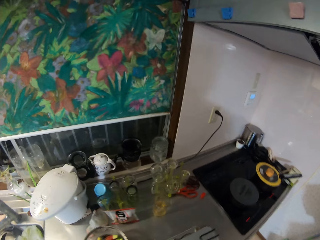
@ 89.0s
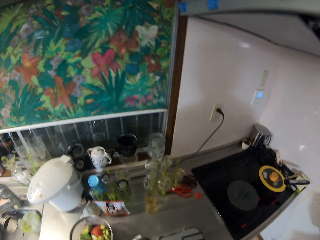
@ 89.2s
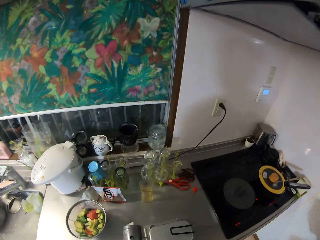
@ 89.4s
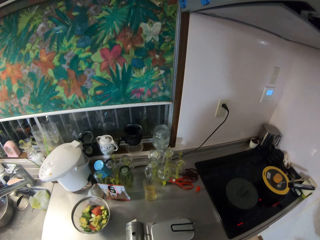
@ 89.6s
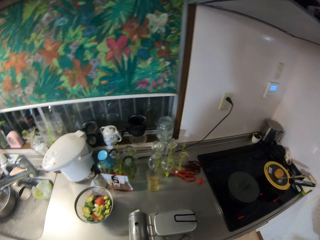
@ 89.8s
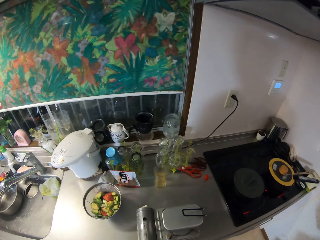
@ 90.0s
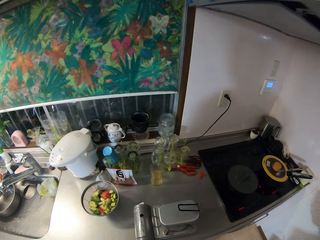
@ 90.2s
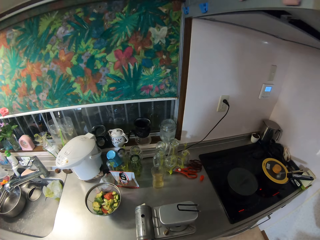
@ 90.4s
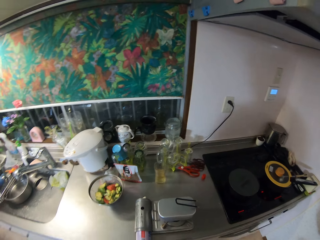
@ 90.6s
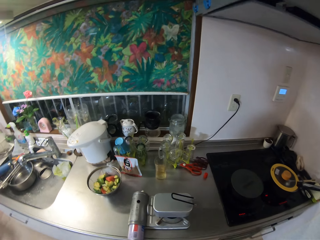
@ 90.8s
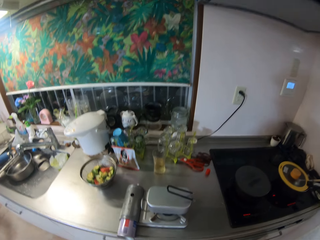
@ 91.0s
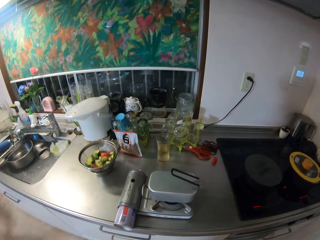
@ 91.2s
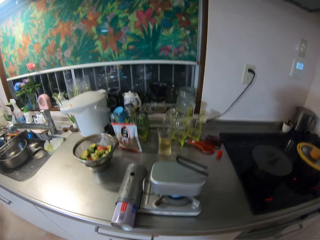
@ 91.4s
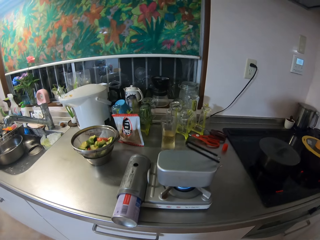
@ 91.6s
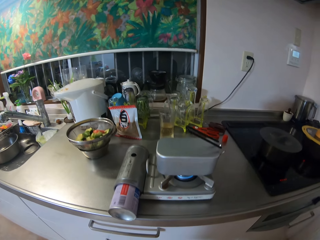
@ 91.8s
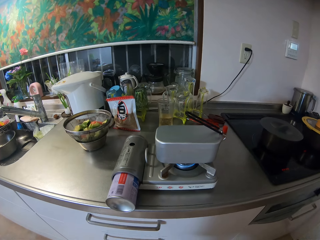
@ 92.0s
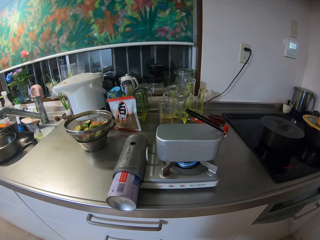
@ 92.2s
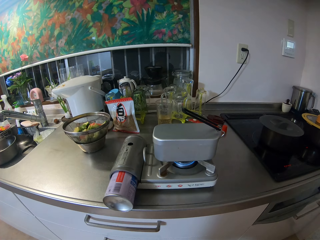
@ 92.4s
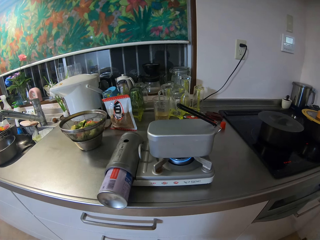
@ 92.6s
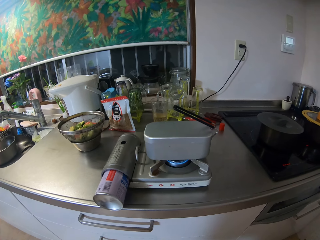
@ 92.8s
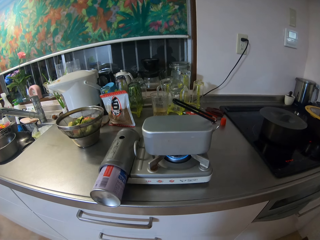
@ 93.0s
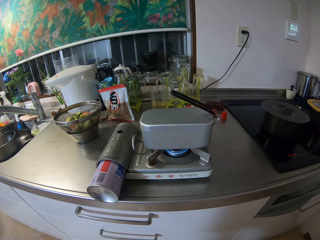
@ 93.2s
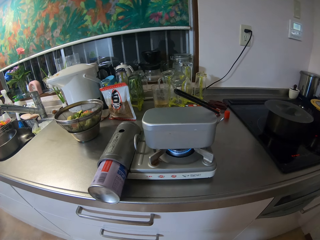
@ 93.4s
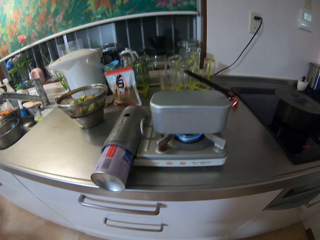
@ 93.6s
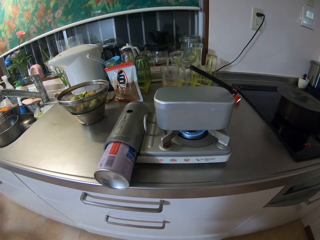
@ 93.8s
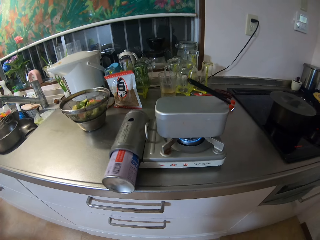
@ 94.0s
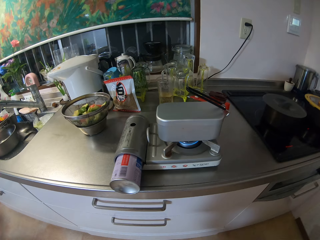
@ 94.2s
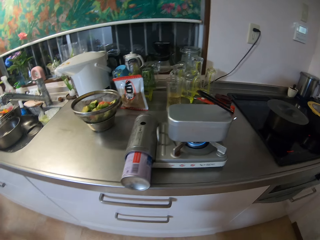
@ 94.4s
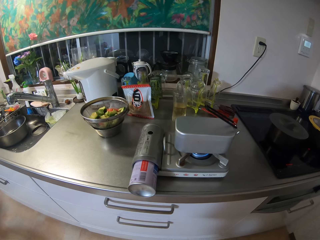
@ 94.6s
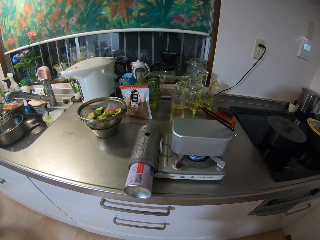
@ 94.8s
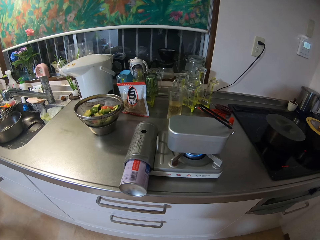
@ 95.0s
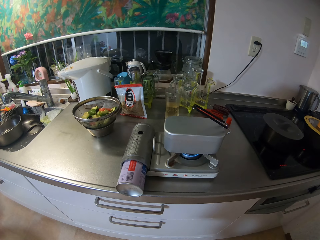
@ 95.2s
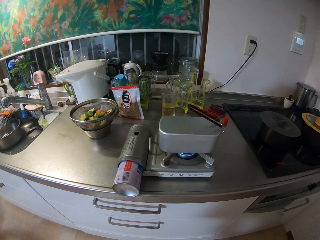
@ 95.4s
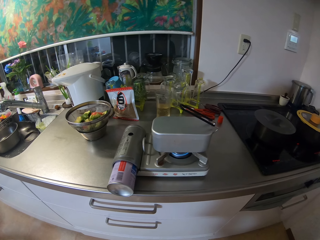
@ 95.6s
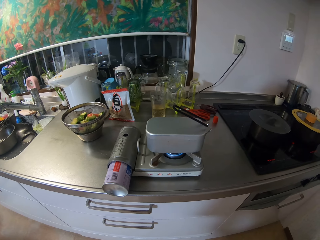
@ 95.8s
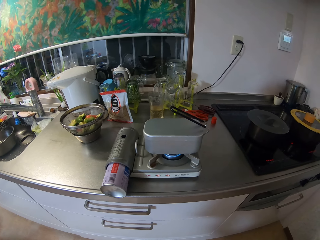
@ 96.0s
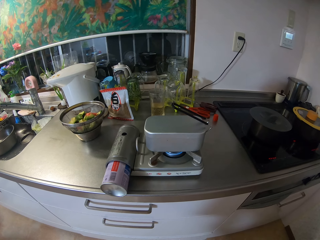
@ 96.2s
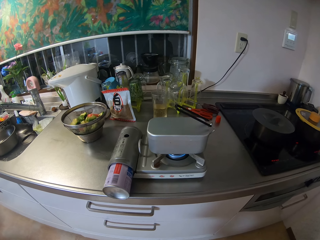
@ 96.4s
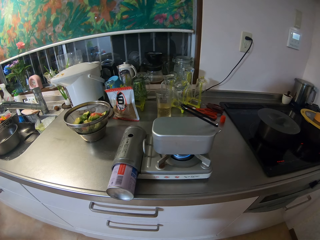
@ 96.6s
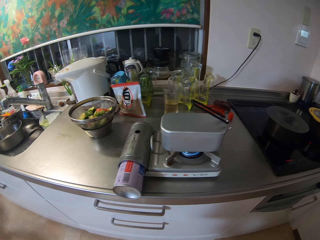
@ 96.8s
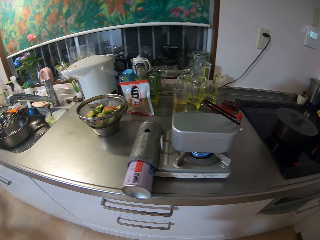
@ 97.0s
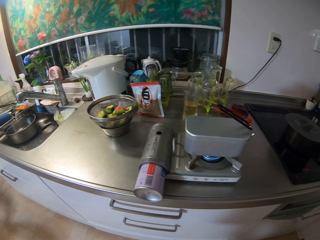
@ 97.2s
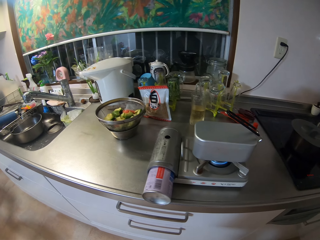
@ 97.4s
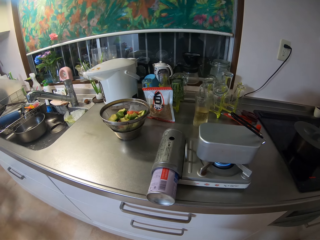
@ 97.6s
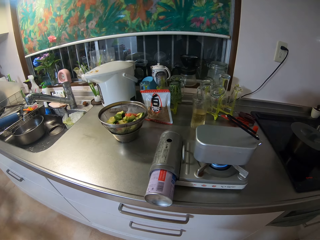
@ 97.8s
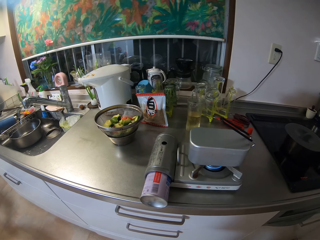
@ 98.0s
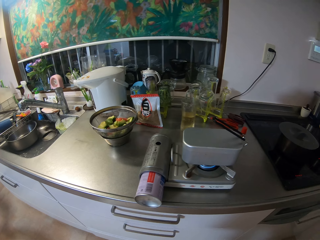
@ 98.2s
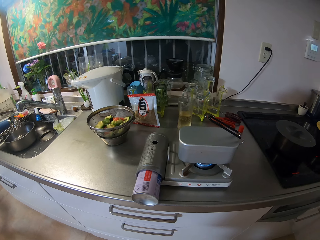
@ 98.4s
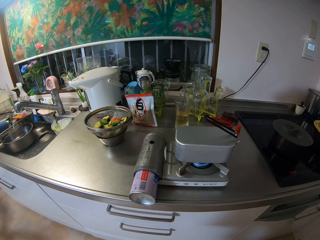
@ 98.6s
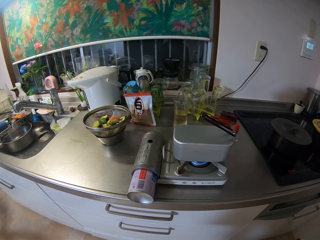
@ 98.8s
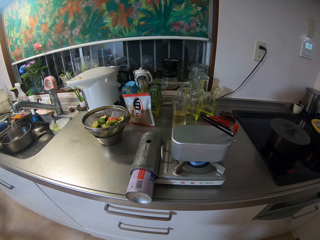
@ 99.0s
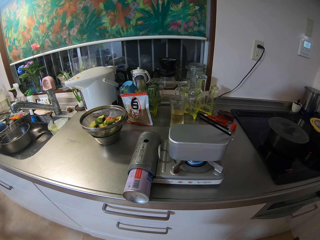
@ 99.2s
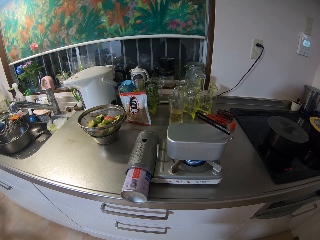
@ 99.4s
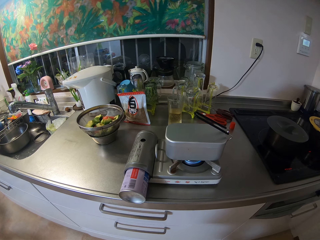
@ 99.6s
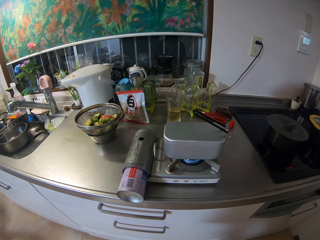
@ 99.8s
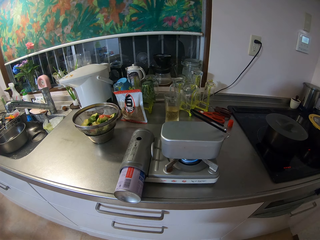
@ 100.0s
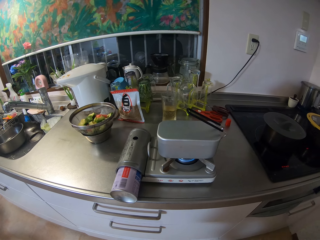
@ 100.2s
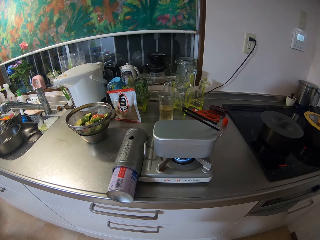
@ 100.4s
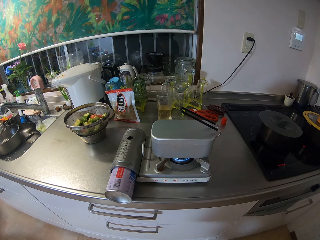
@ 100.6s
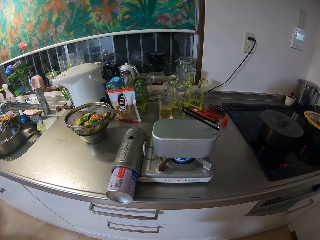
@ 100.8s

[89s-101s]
The camera wearer puts something on the sink.

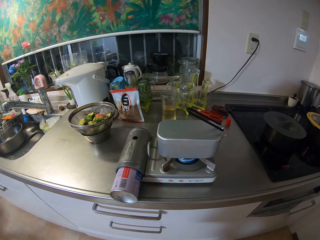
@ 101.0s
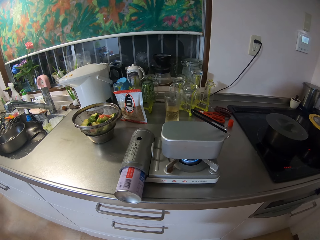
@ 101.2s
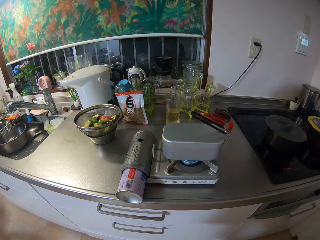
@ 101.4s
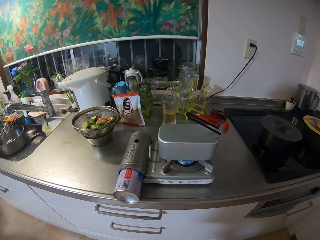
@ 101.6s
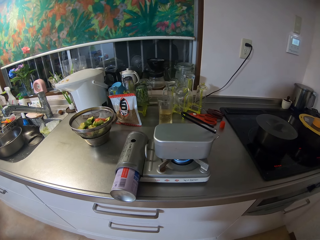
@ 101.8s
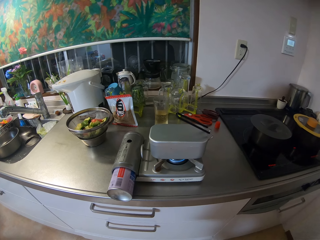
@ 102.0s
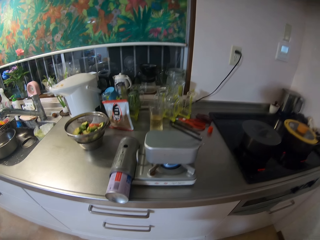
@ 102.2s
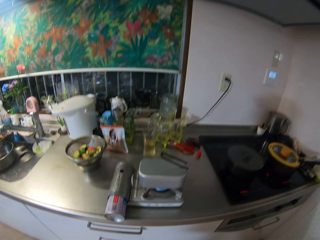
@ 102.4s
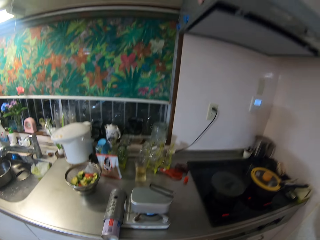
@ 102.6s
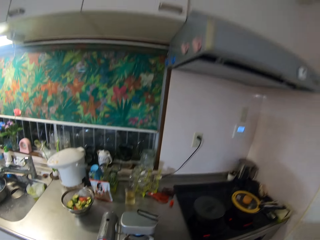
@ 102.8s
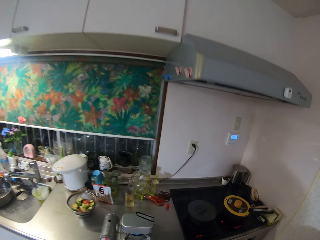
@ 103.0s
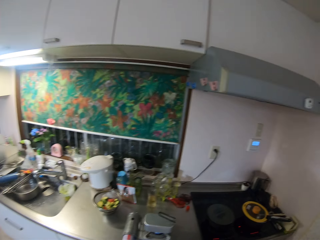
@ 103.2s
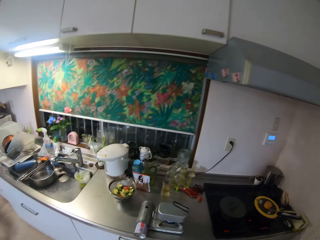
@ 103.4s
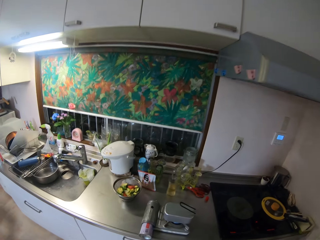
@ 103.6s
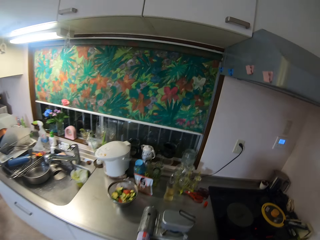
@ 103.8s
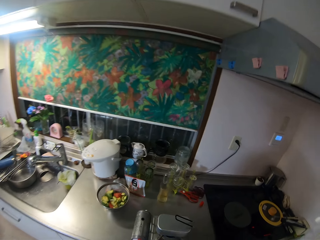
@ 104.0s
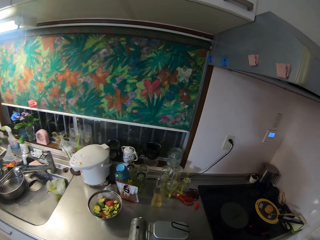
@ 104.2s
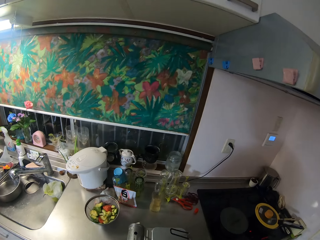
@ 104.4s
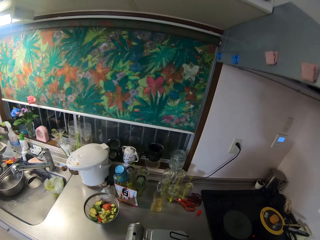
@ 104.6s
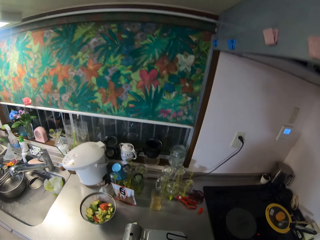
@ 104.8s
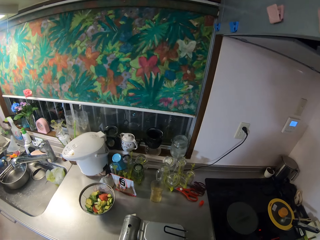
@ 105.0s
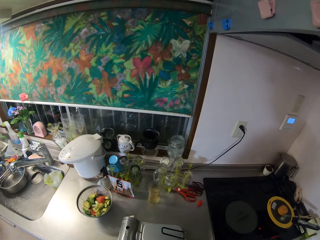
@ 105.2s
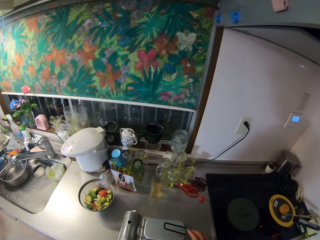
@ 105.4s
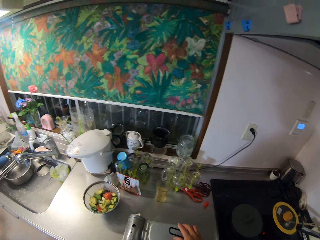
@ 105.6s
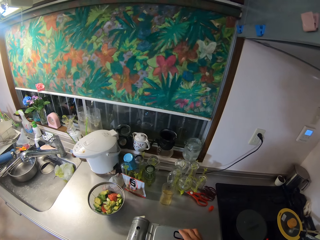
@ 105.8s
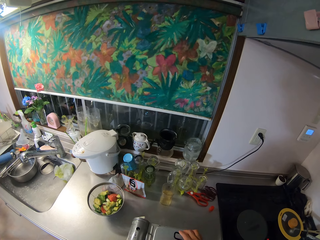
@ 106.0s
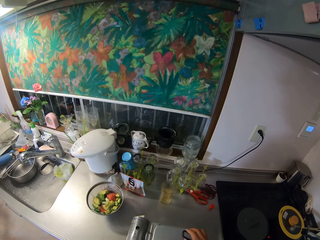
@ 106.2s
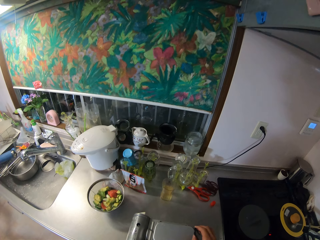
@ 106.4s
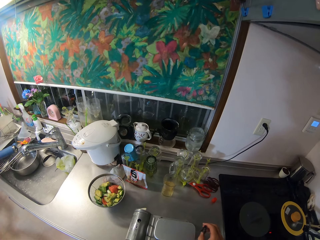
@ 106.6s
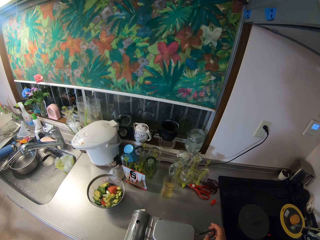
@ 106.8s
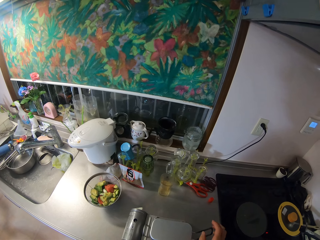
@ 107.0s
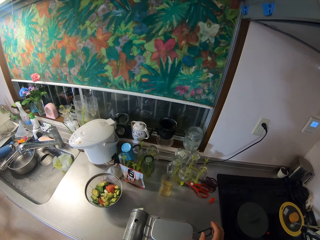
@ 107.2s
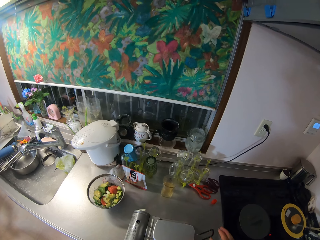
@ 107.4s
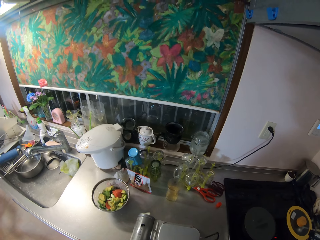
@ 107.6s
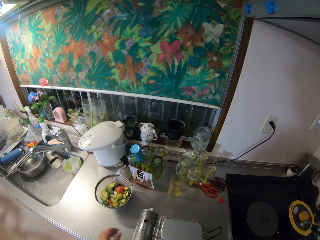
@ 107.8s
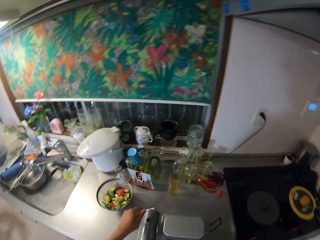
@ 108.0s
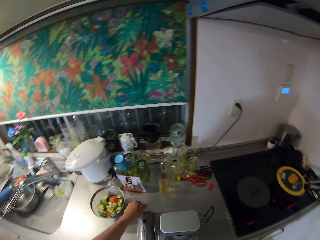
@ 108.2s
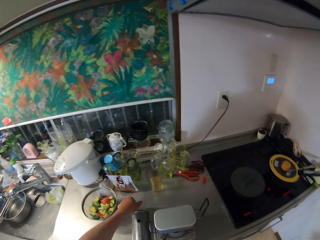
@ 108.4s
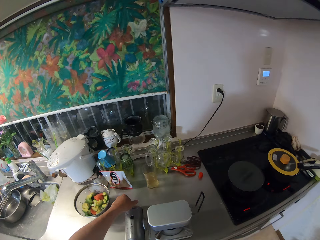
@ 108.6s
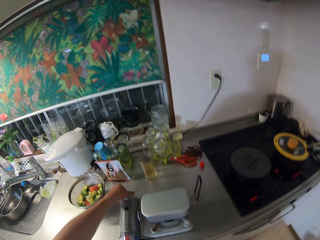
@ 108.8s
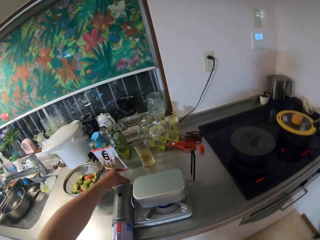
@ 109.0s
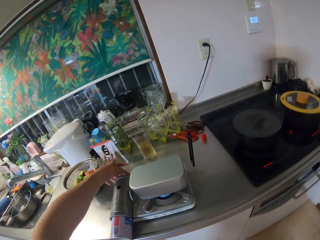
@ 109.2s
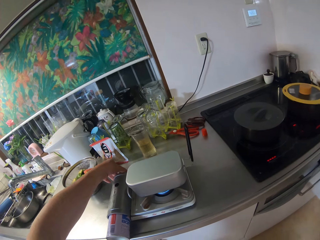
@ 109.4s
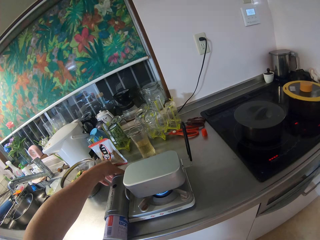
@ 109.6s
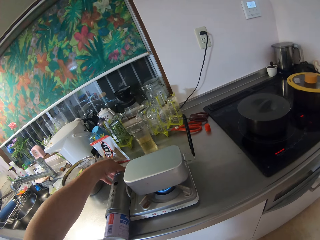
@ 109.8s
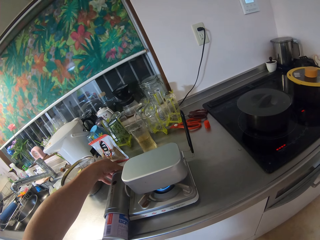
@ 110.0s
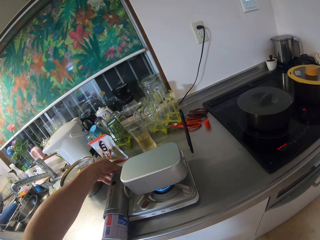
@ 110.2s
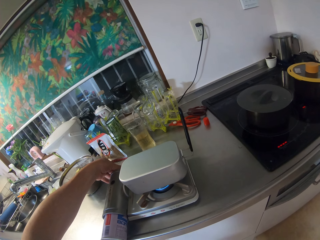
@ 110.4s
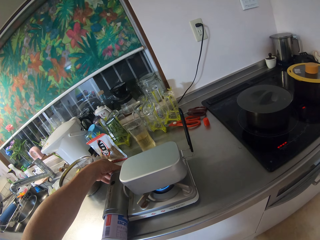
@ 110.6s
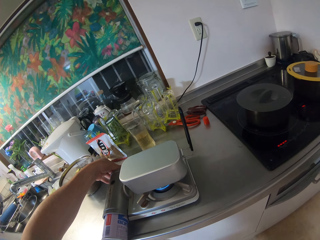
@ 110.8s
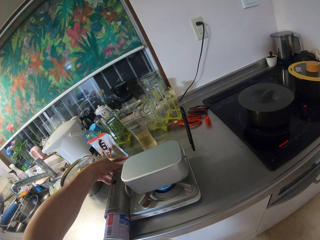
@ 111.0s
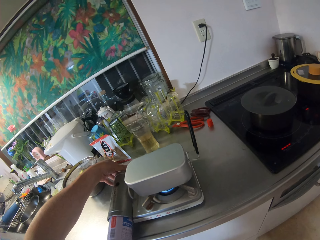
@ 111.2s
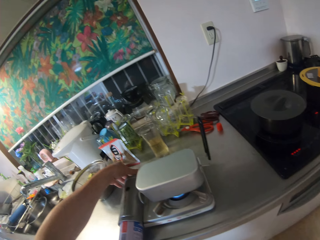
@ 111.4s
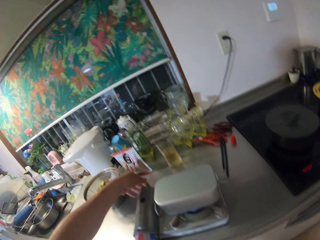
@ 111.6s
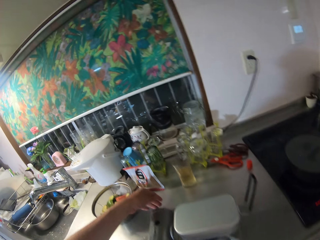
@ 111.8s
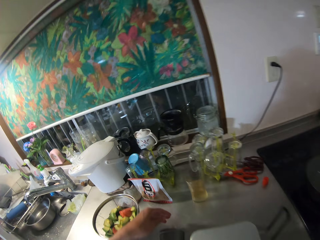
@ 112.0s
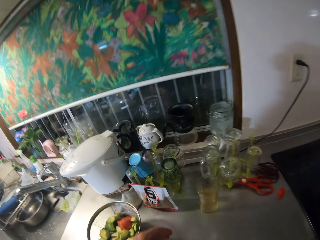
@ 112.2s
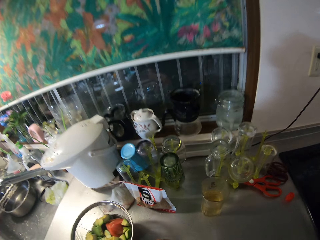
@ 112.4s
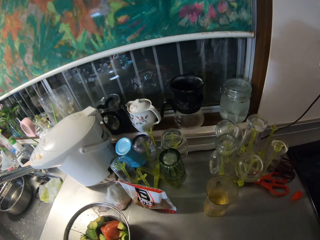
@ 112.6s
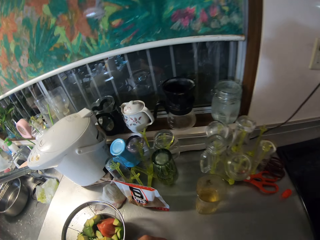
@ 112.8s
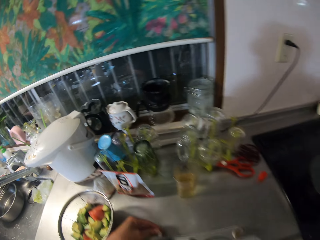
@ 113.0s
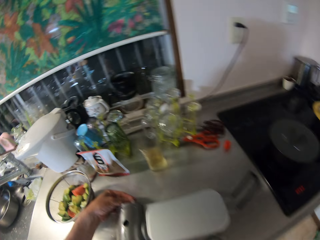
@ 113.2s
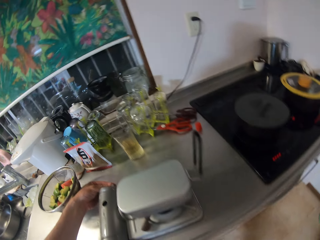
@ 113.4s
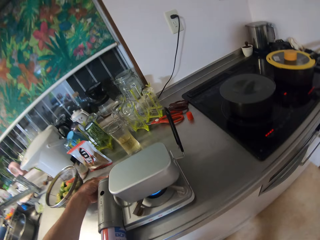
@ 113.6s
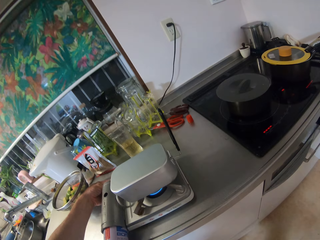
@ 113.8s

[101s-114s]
The camera wearer operates the cooker. They stretch the hand to the gas cooker.
